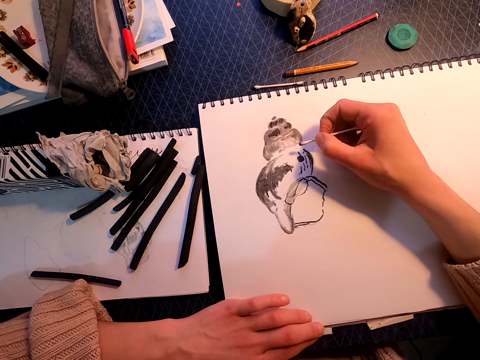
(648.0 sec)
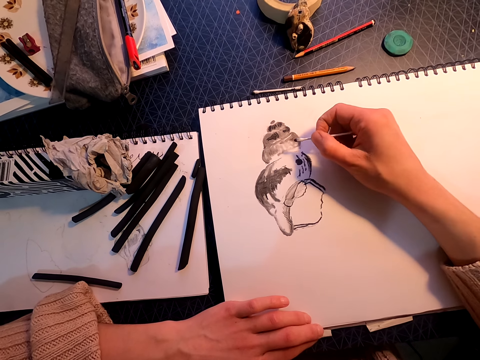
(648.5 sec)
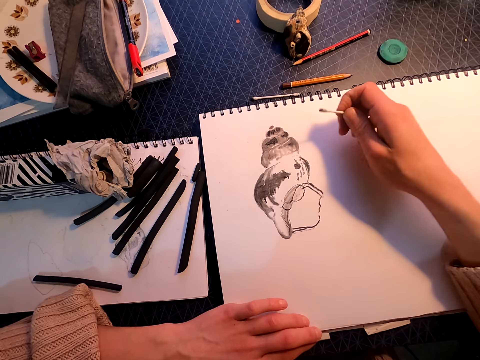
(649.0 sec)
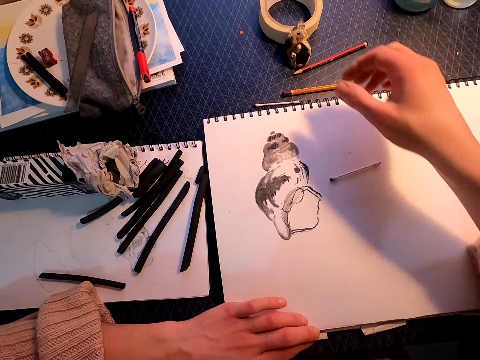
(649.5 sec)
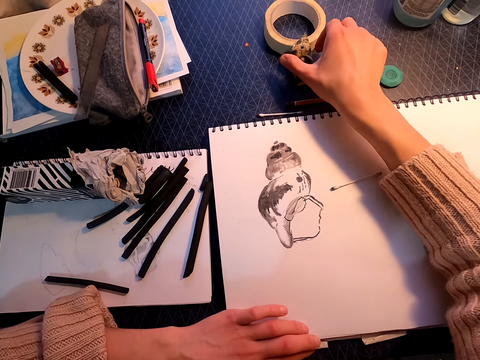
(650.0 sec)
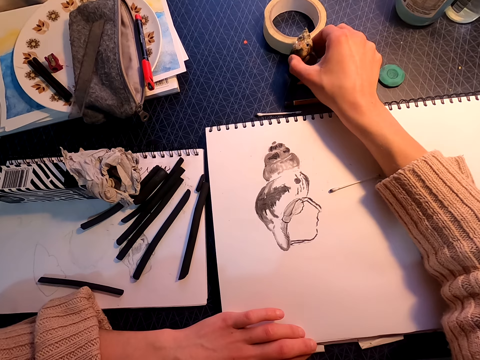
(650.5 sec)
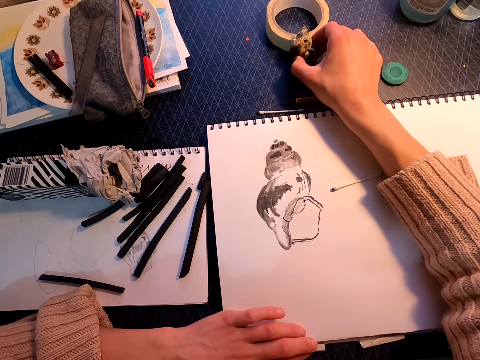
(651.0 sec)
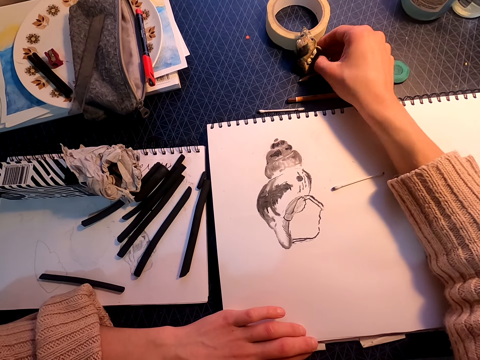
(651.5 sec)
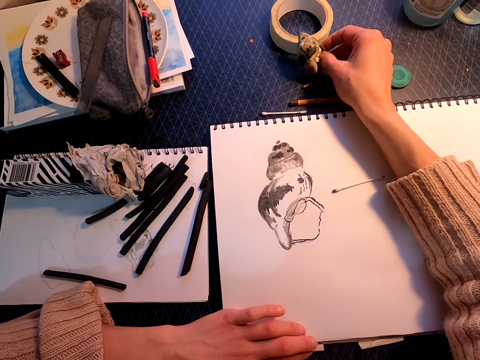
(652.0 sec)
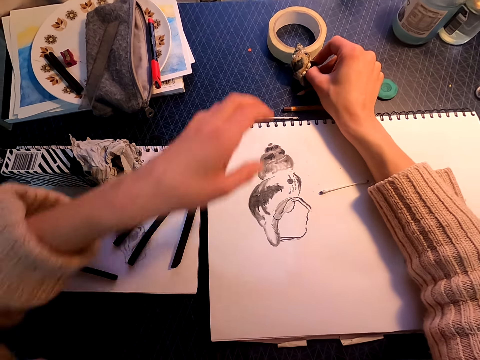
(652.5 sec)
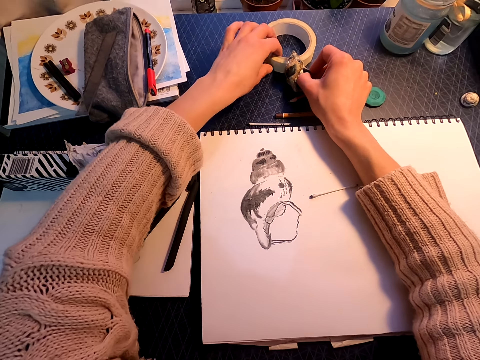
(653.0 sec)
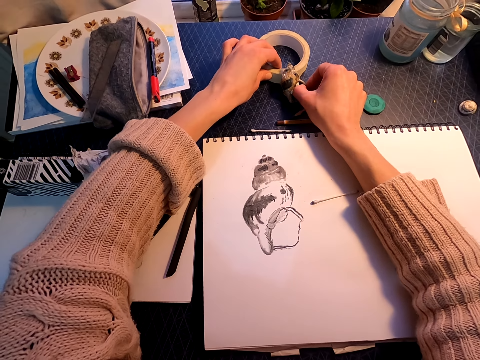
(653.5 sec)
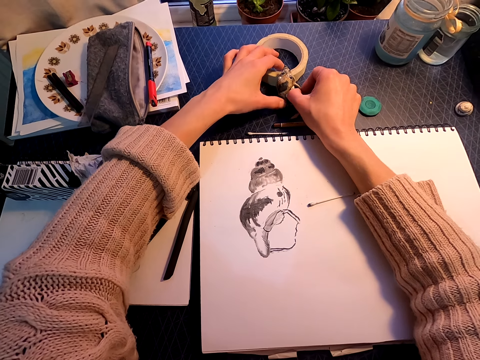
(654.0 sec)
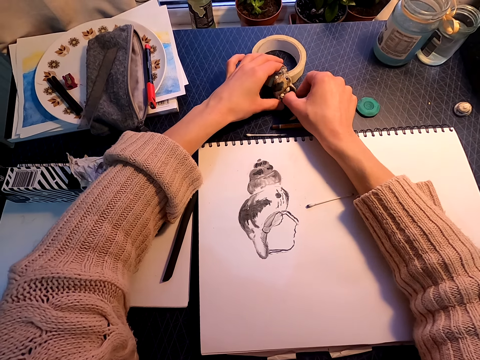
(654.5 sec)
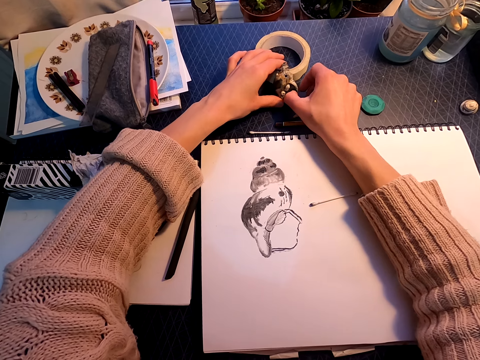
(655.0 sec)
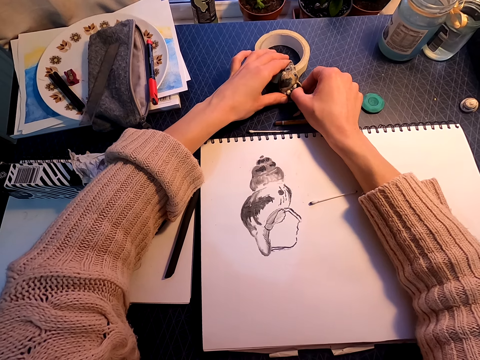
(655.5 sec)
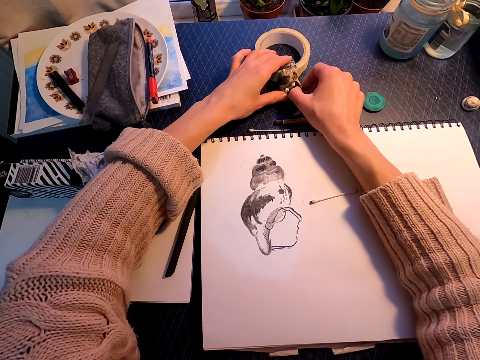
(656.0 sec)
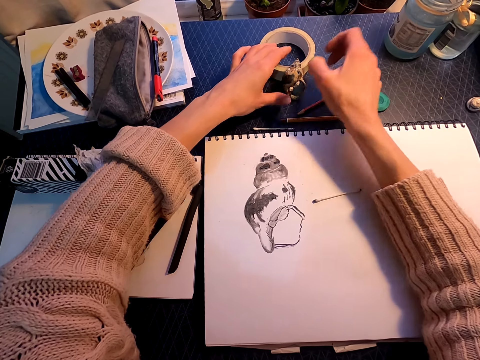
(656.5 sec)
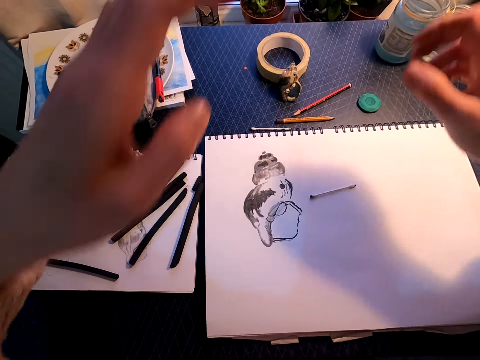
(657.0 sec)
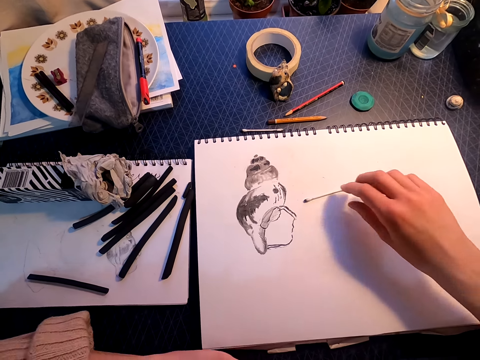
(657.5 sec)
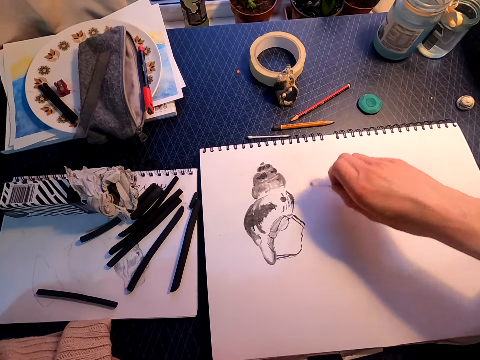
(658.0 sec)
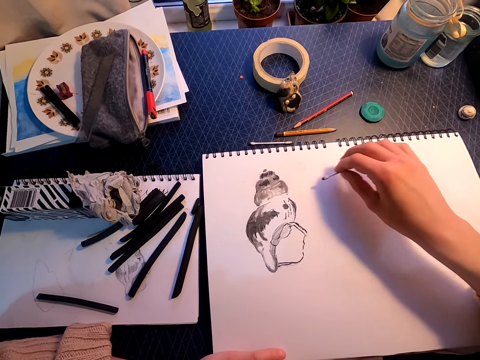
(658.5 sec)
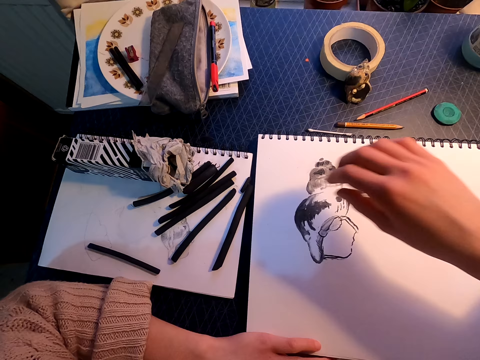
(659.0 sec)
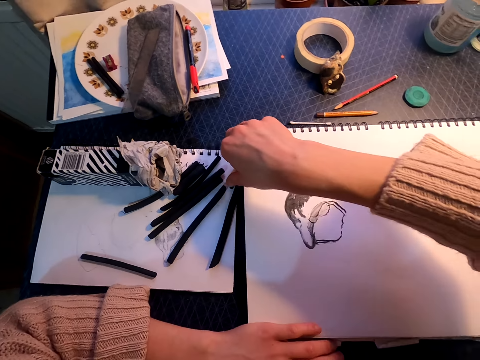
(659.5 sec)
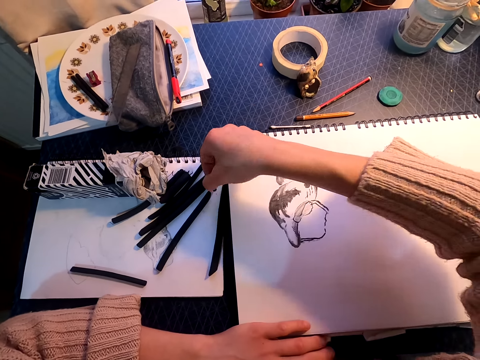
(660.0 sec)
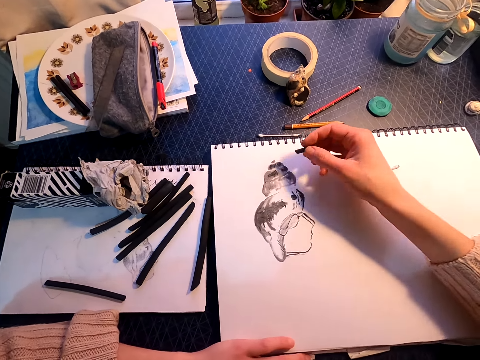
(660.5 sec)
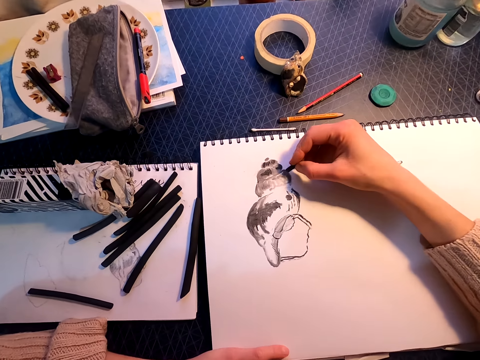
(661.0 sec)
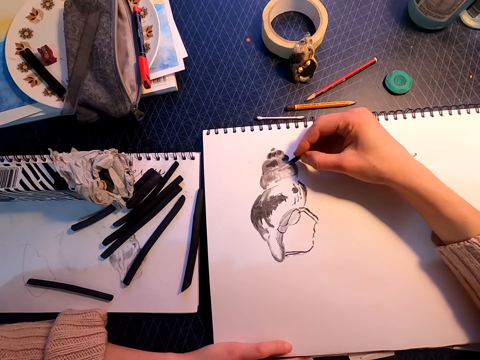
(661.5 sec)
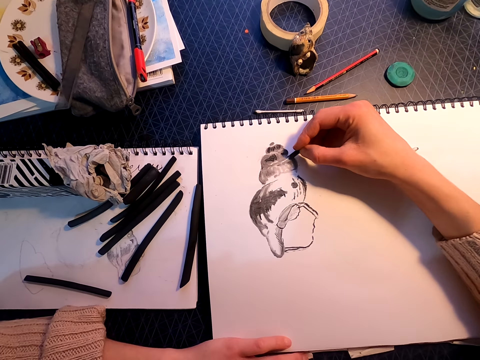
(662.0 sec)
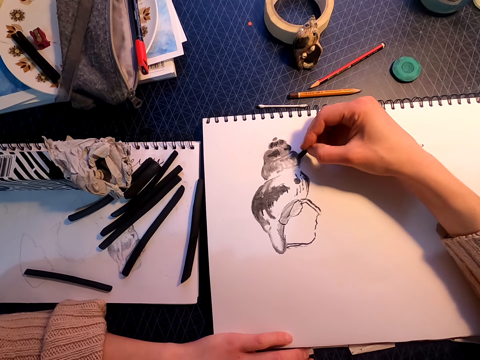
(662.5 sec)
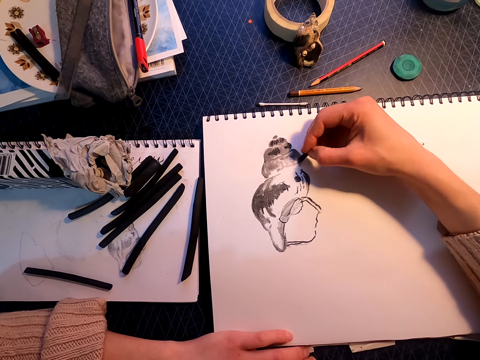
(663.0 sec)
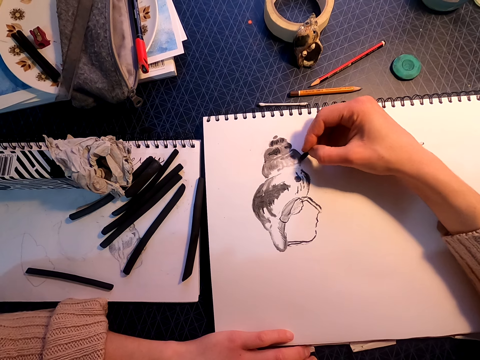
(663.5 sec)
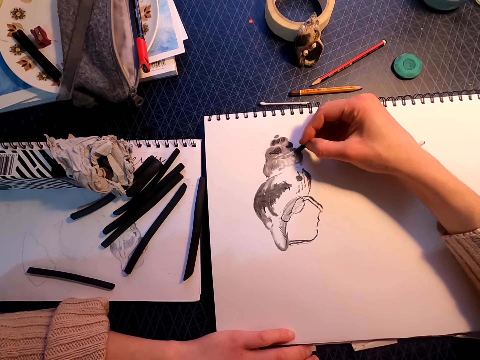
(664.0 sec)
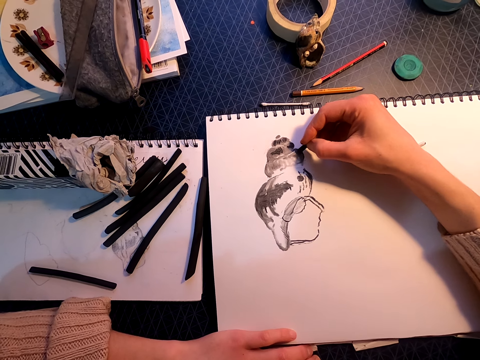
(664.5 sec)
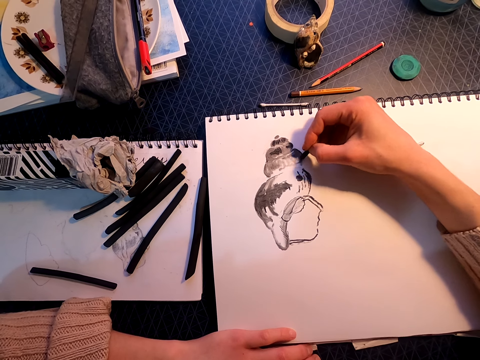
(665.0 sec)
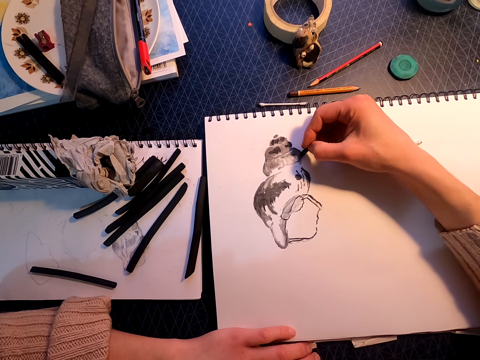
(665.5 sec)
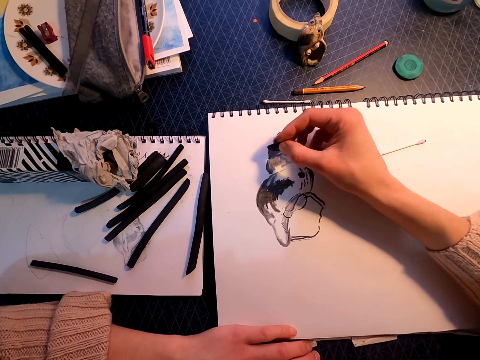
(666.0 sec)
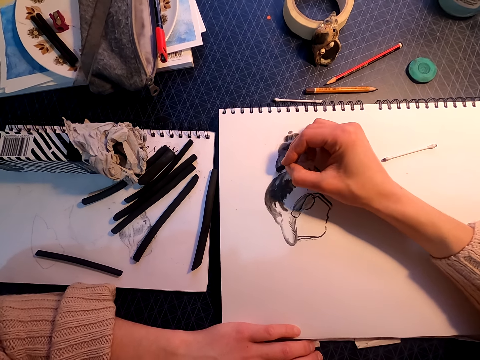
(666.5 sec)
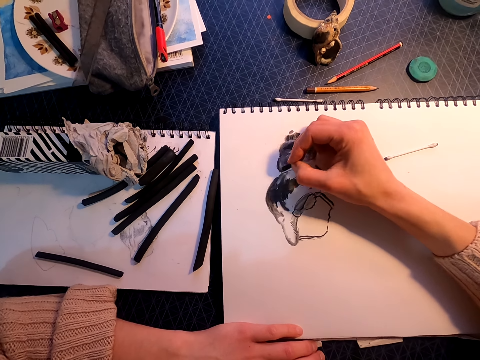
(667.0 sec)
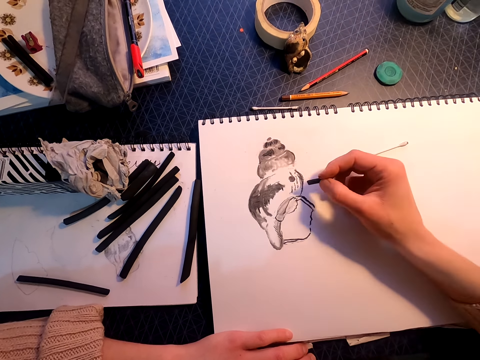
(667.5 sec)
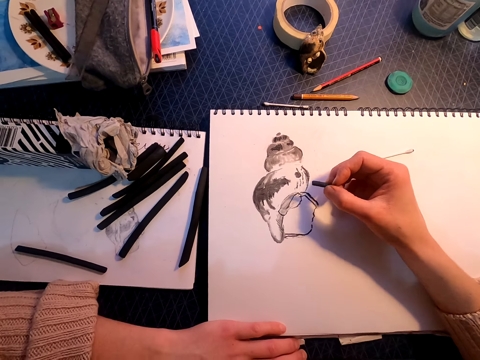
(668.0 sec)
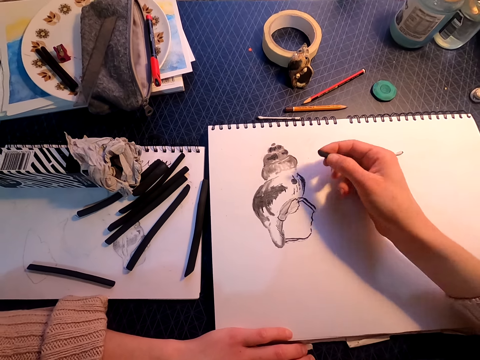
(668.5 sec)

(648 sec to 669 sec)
The camera wearer puts down the cotton ear bud and moves the shell. They pick up something. They pick up the cotton ear bud and put down the cotton ear bud on the book. They pick up the vine charcoal on the table and draw on the paper with the vine charcoal.

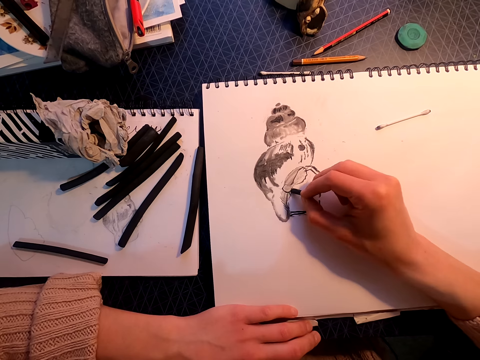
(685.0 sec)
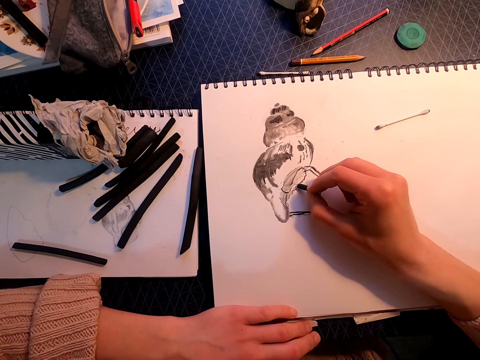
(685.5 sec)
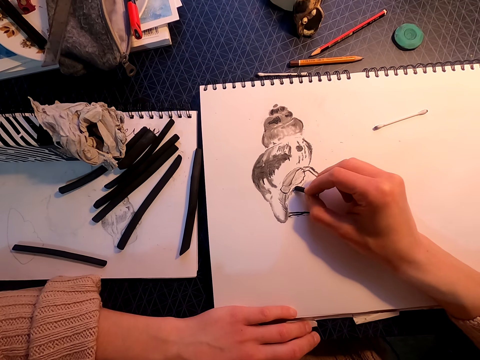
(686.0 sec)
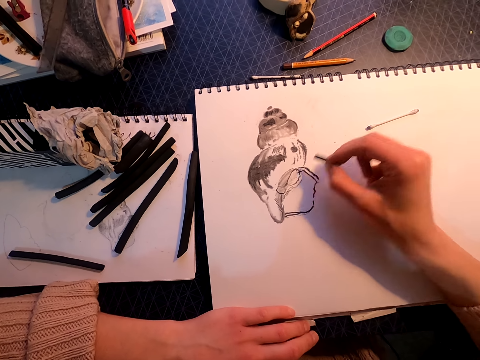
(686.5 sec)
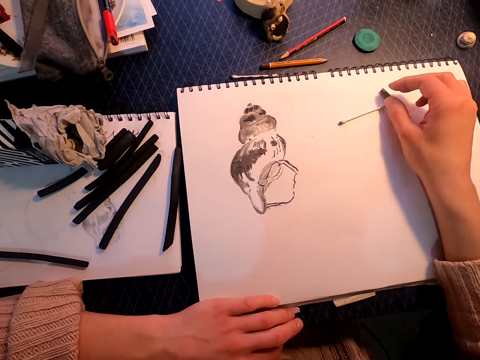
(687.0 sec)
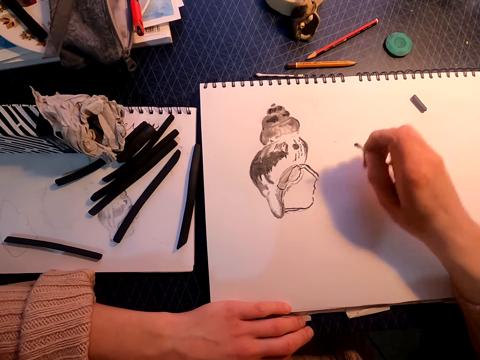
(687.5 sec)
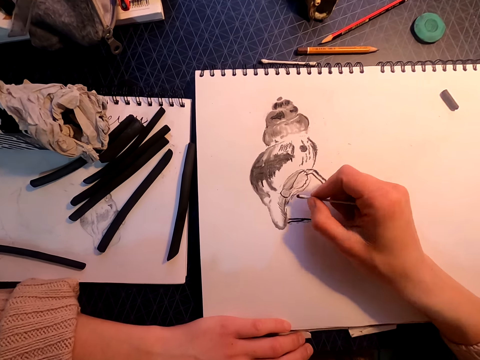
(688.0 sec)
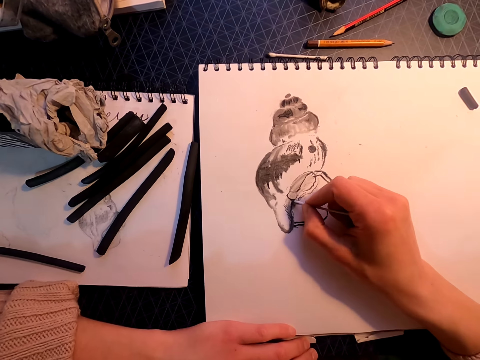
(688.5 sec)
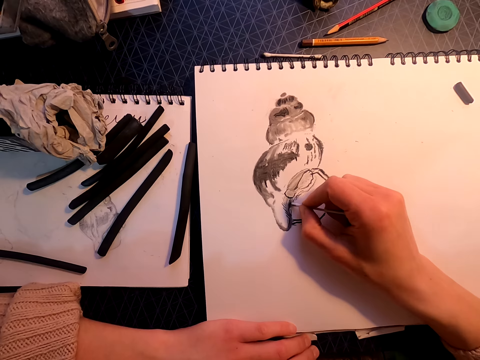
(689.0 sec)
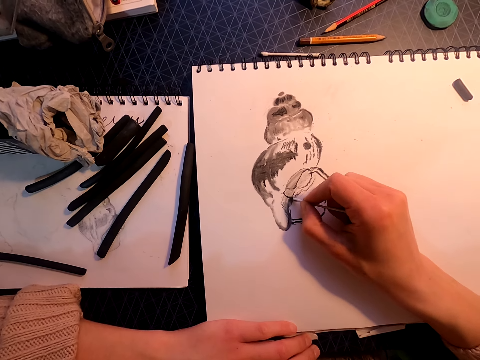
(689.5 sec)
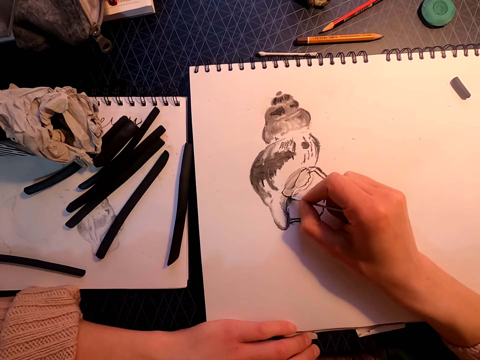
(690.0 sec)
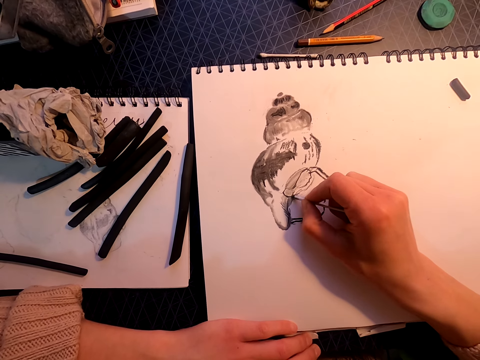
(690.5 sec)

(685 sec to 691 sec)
The camera wearer puts the vine charcoal on the table, picks up the cotton ear bud, and rubs the drawing with the cotton ear bud. They draw with something.
